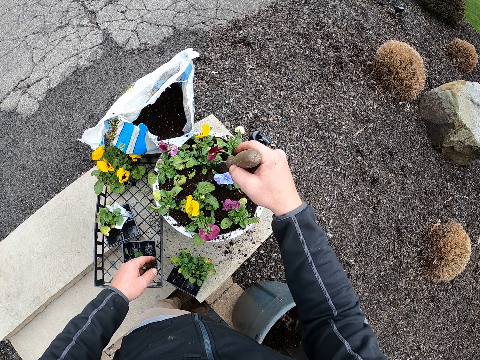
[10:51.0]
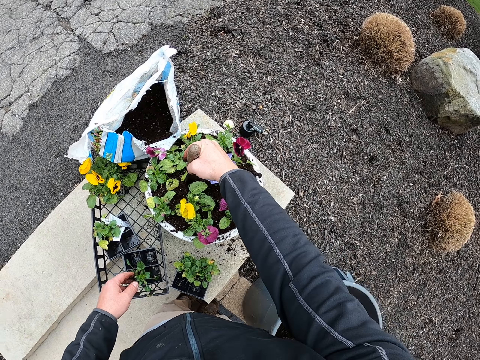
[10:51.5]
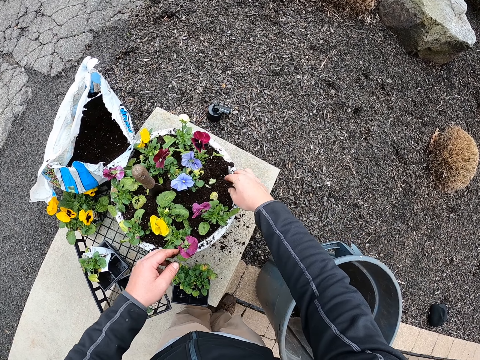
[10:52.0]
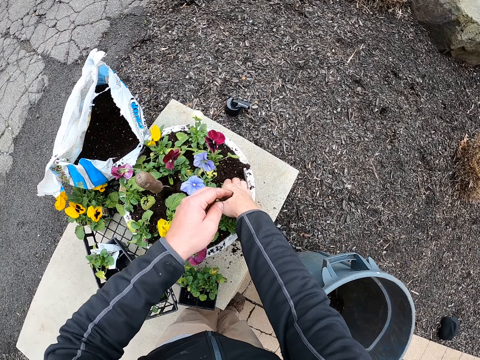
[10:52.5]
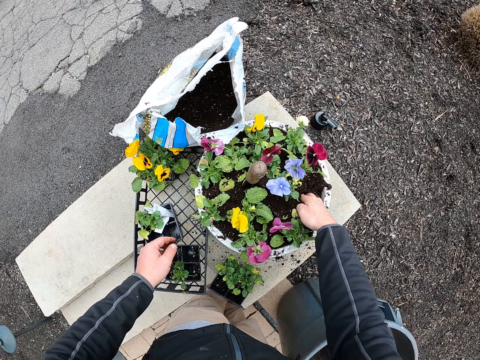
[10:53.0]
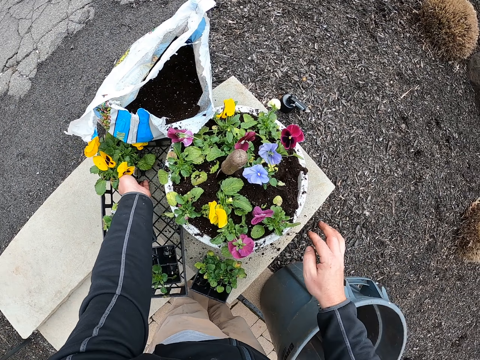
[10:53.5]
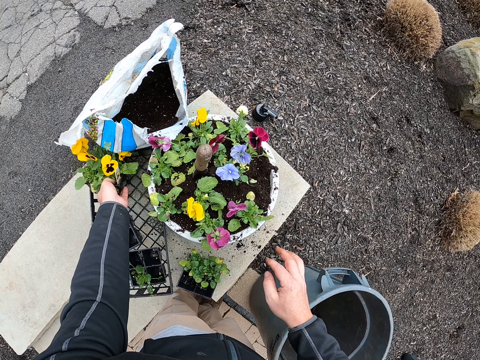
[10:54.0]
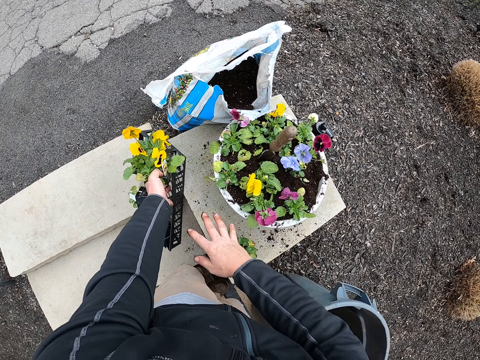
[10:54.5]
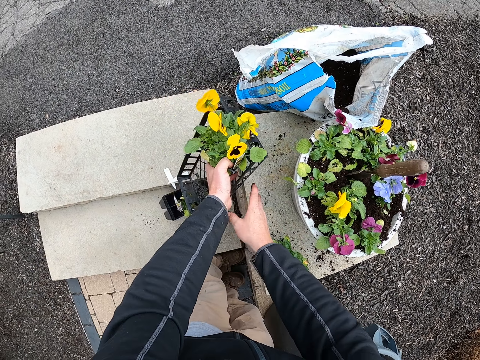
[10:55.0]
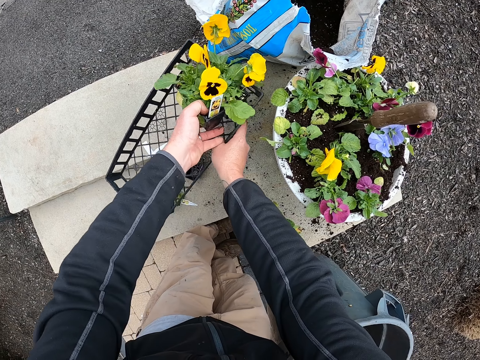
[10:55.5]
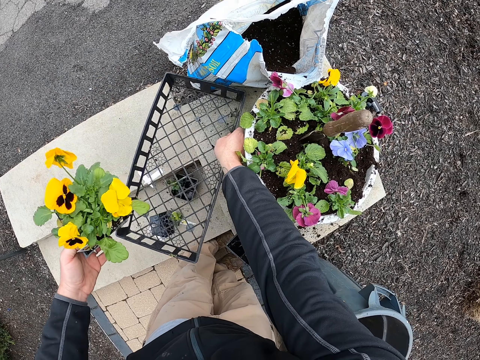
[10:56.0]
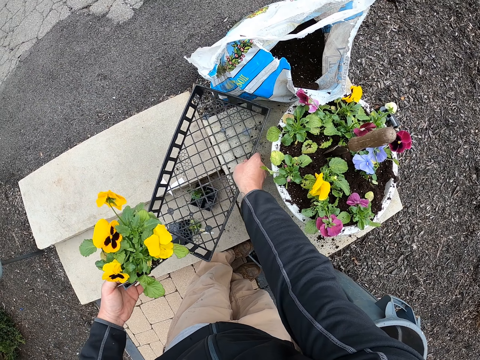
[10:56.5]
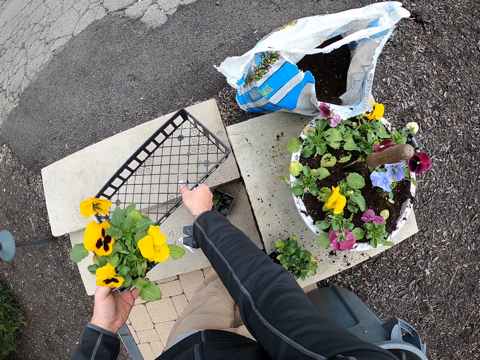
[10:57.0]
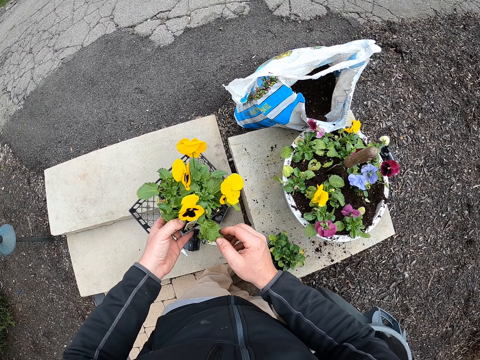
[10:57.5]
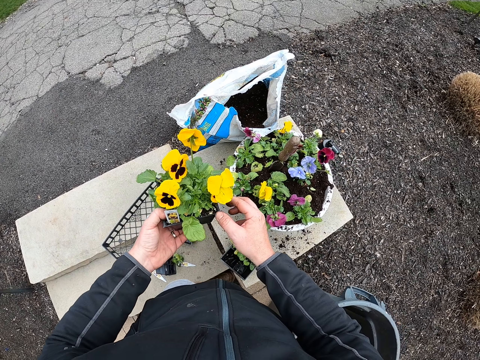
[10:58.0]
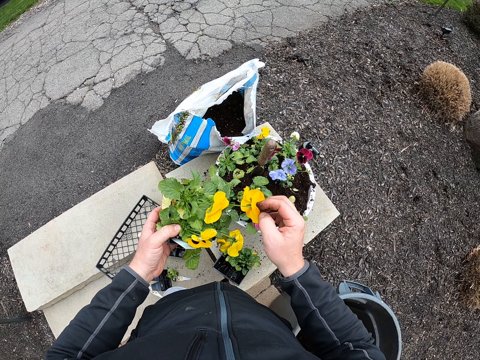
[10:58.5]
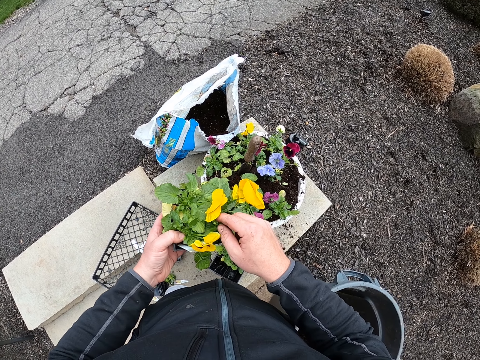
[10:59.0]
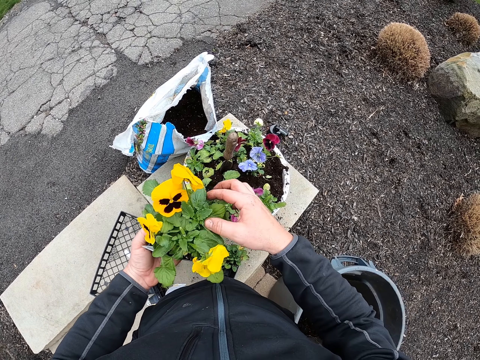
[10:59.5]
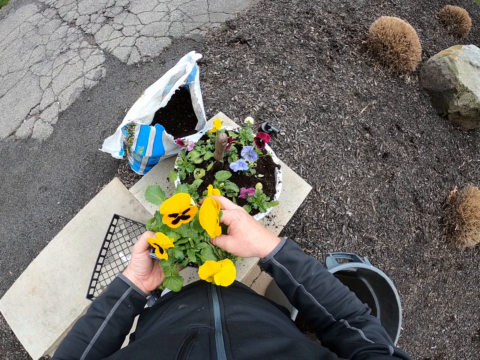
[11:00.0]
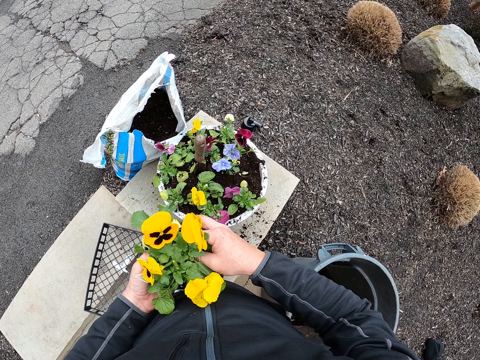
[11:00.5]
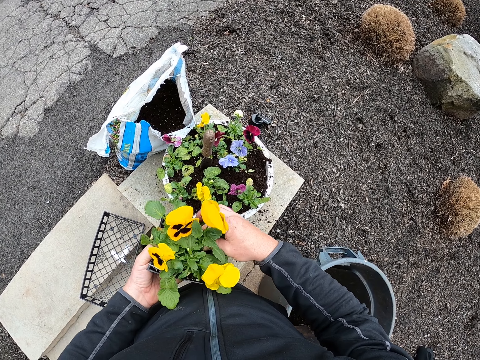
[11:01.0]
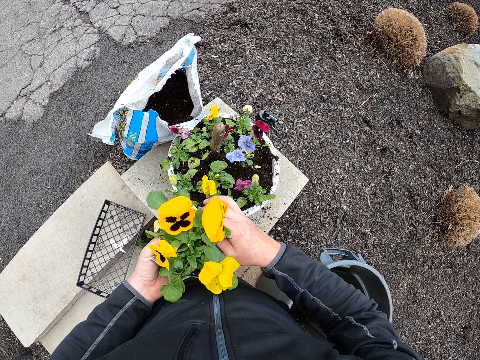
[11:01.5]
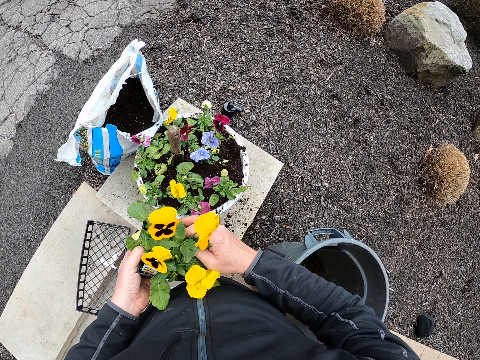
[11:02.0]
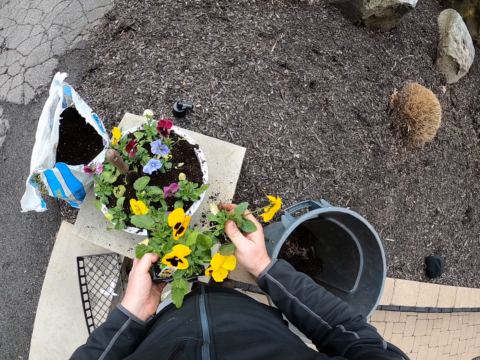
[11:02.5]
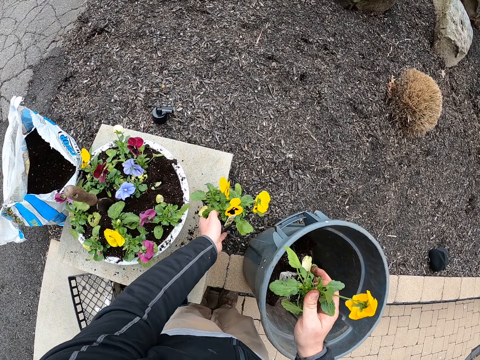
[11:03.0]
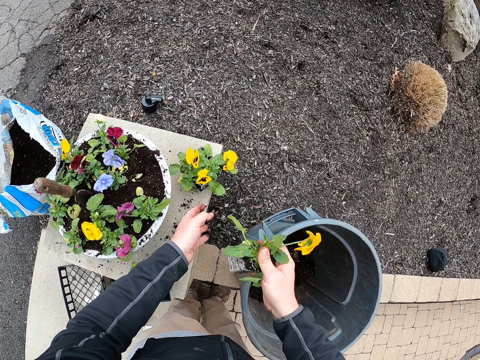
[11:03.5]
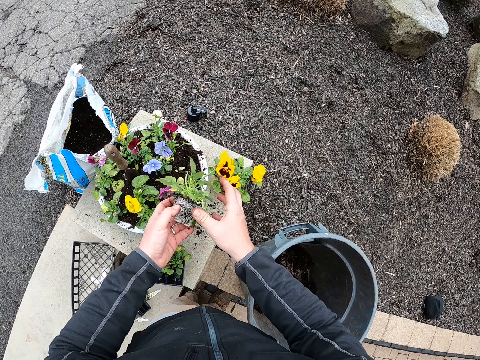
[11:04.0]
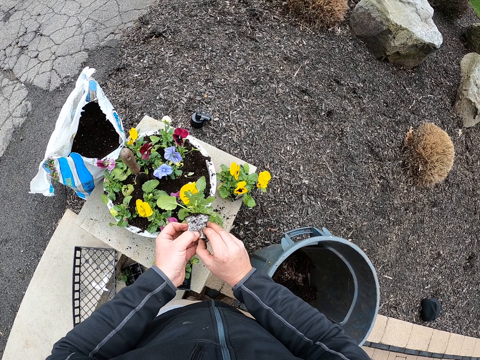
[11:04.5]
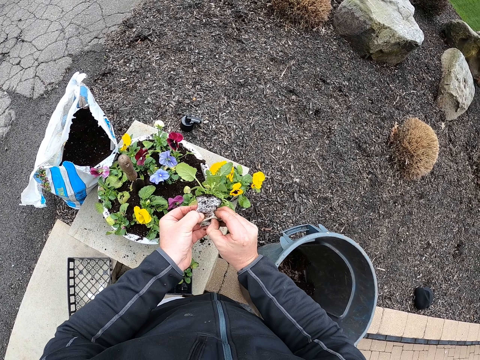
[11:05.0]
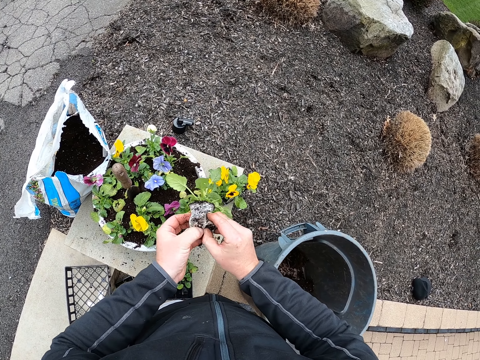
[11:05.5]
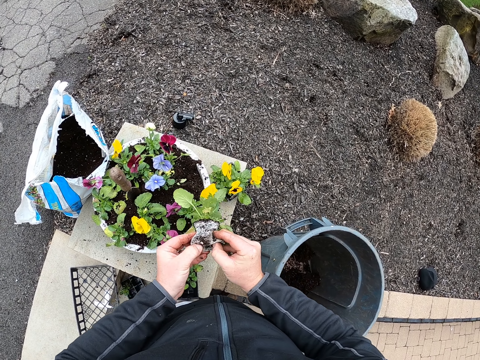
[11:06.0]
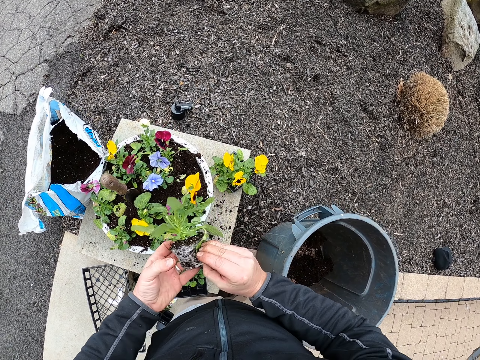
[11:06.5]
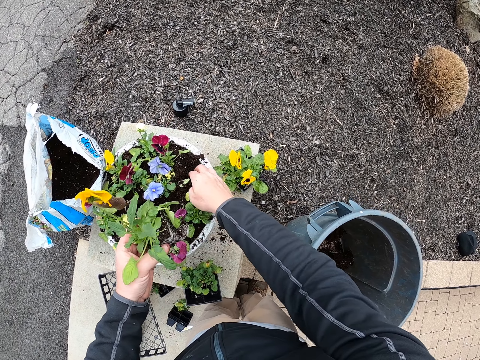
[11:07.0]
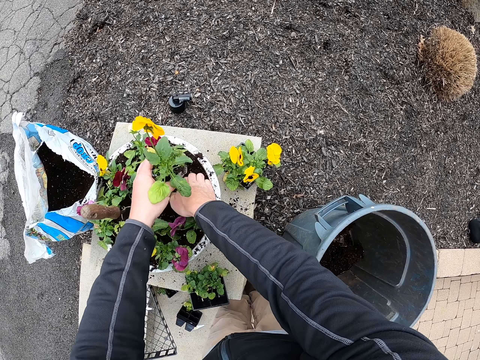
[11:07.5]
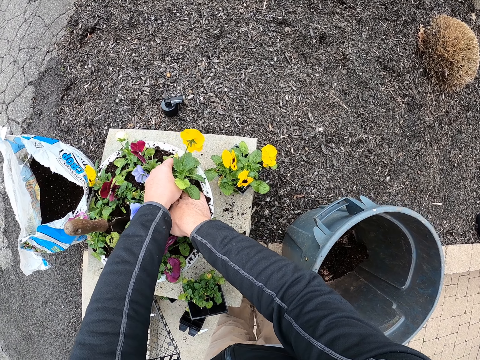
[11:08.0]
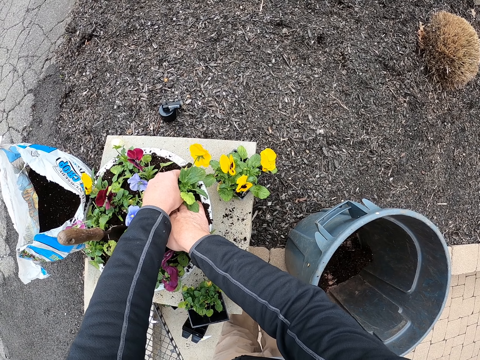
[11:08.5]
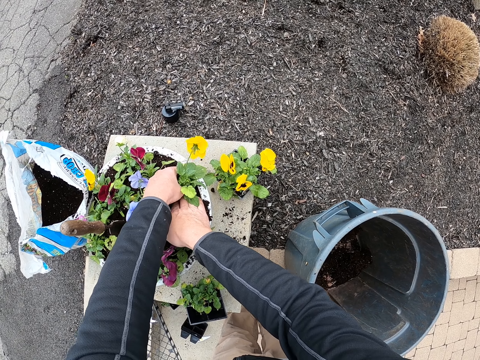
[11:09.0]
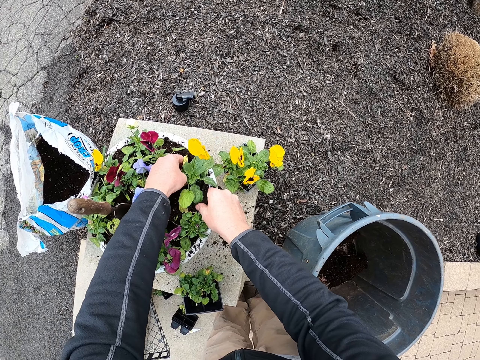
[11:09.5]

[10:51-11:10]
The camera wearer touches the soil. They pick the flower from the container. They take the plant container. They put the tray down. They remove the plant from the container. They plant the flowers on the flower pot. They put the plant down. They hold the plant. They fix the plant into the soil.

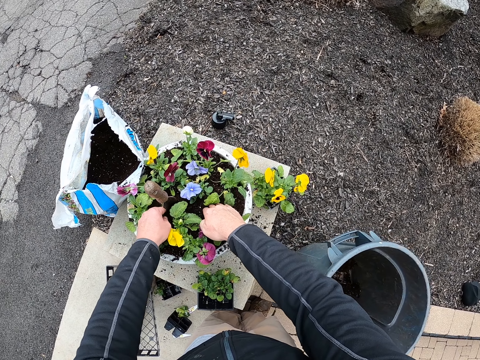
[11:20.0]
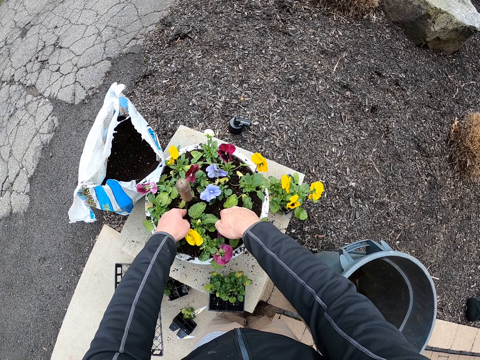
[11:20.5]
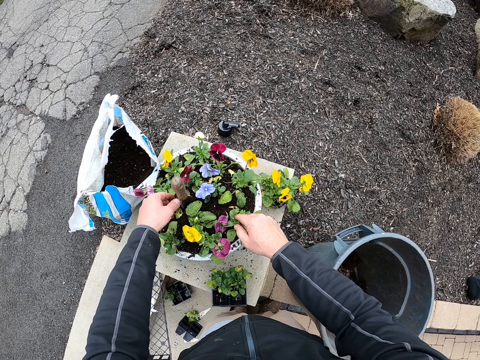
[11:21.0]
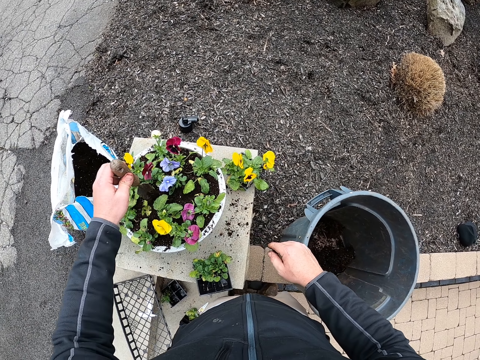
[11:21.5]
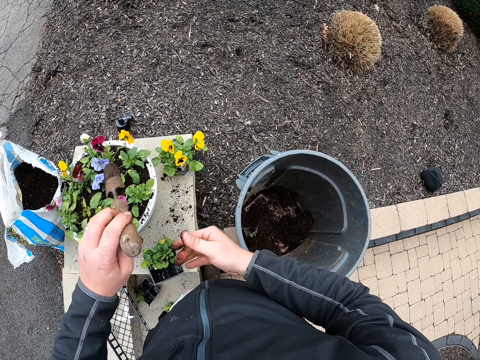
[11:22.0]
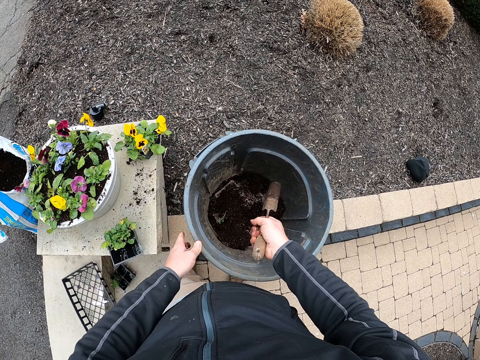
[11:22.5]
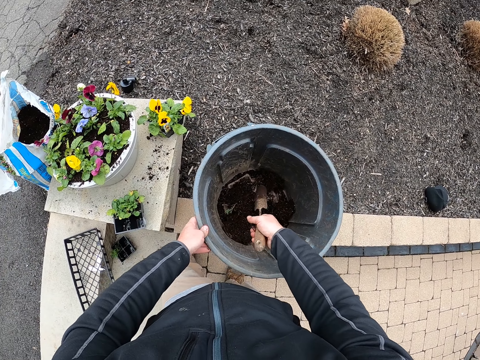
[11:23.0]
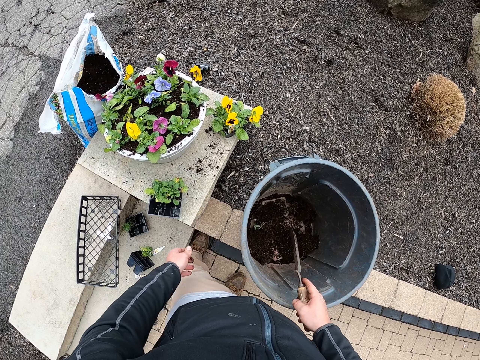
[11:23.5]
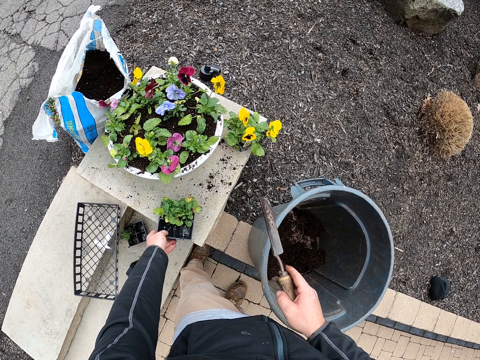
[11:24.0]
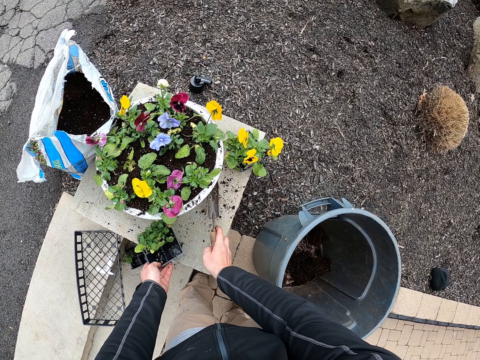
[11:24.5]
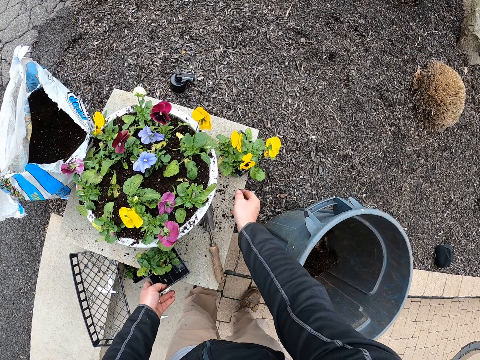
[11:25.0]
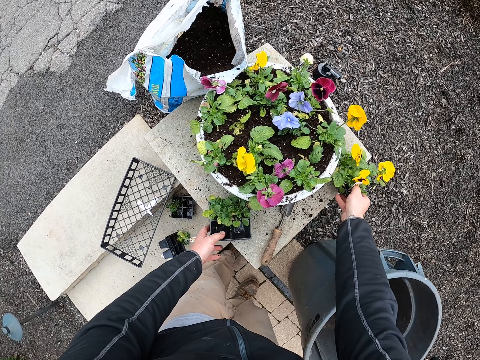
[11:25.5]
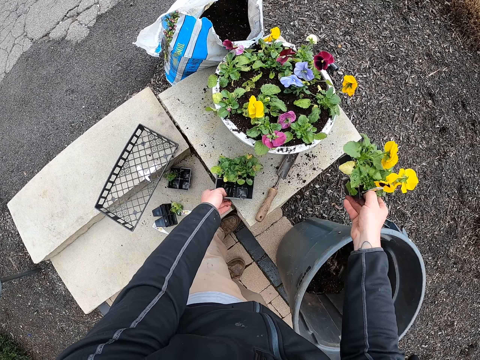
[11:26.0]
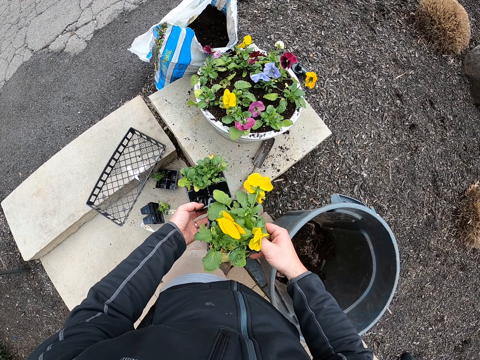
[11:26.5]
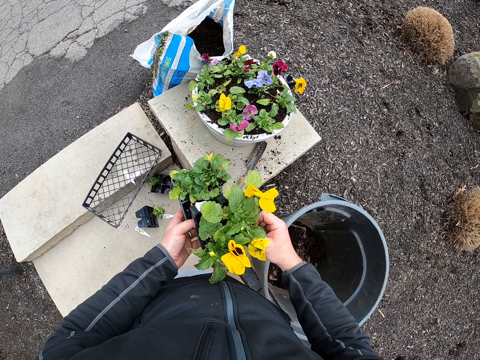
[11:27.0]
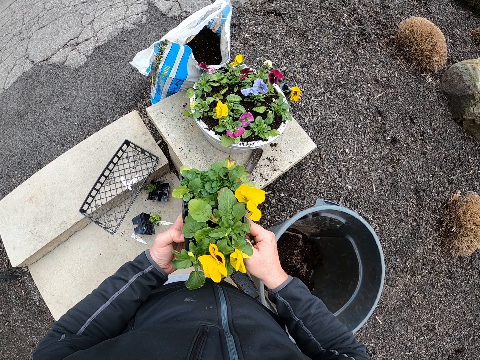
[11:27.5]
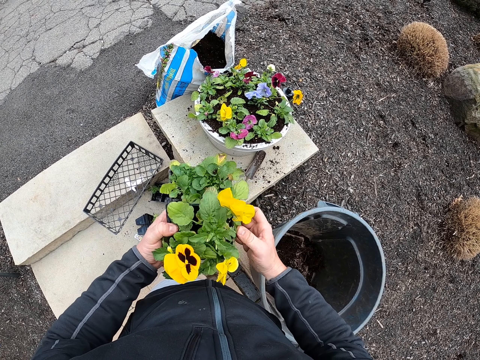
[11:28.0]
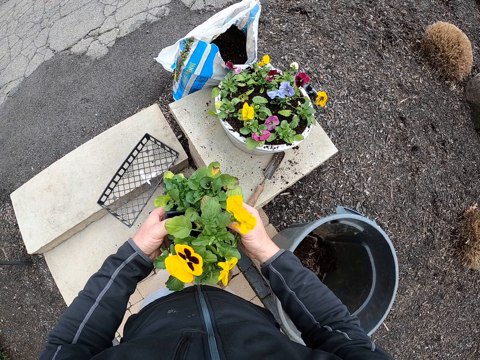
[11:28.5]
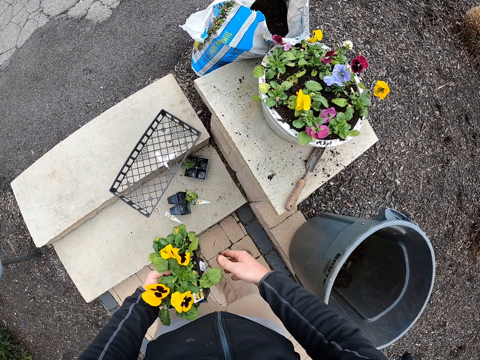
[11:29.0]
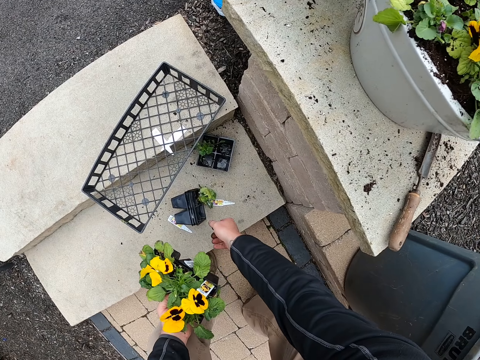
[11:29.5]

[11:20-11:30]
The camera wearer picks the trowel from the flower pot. They put the trowel on the floor. They bang the trowel on the bucket. They pick a flower from the floor. They take a container of plant. They take another container. They put the containers together.
